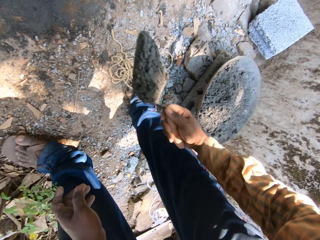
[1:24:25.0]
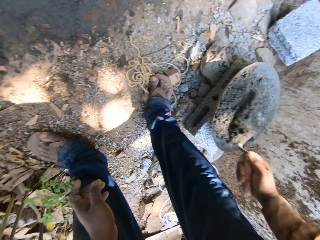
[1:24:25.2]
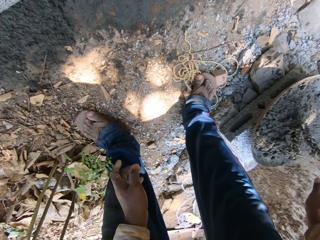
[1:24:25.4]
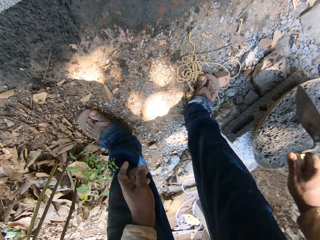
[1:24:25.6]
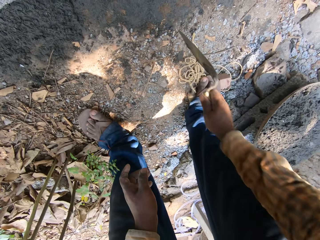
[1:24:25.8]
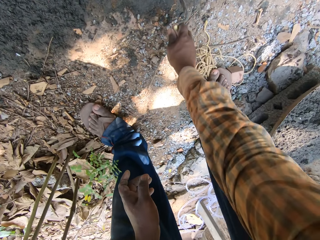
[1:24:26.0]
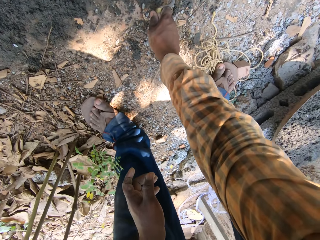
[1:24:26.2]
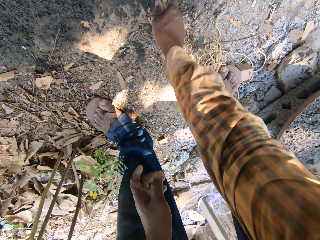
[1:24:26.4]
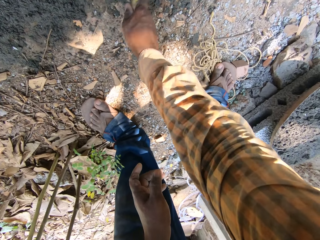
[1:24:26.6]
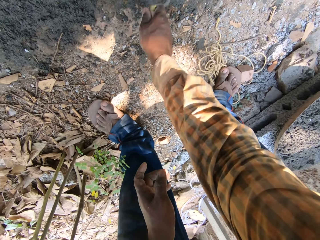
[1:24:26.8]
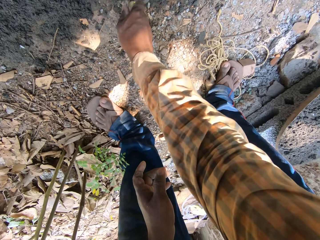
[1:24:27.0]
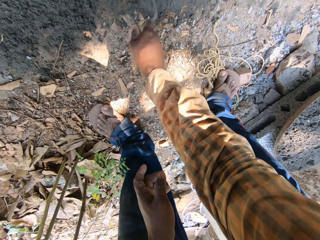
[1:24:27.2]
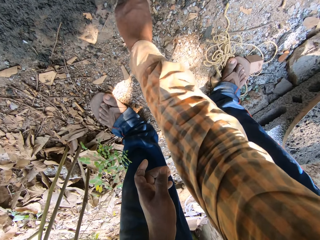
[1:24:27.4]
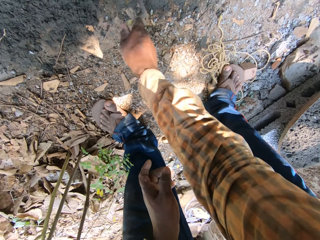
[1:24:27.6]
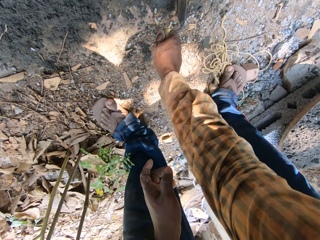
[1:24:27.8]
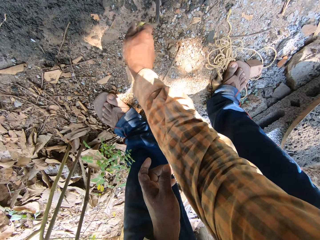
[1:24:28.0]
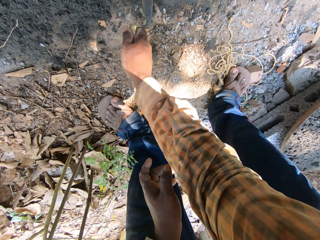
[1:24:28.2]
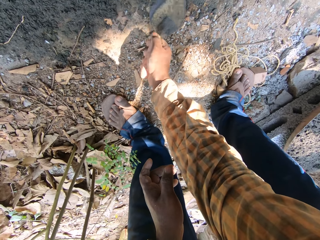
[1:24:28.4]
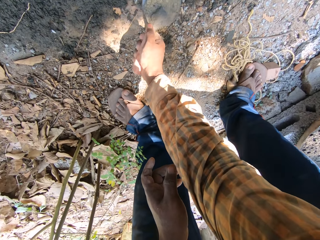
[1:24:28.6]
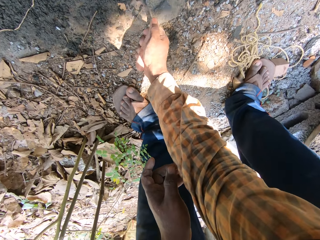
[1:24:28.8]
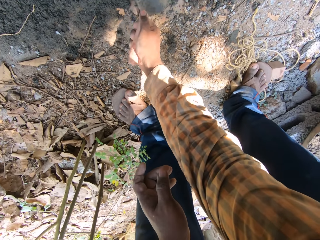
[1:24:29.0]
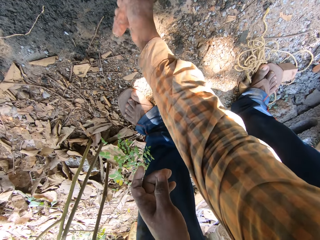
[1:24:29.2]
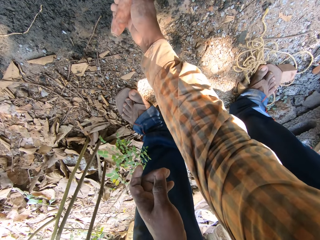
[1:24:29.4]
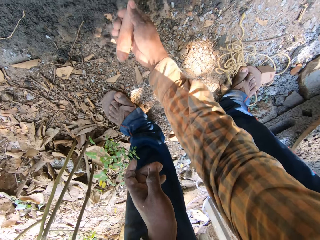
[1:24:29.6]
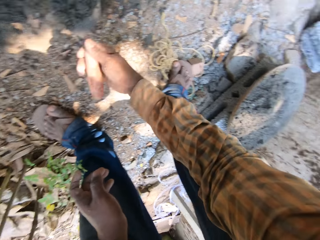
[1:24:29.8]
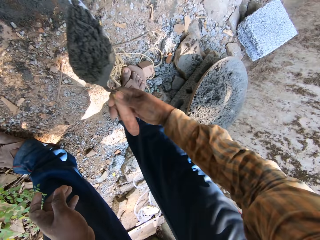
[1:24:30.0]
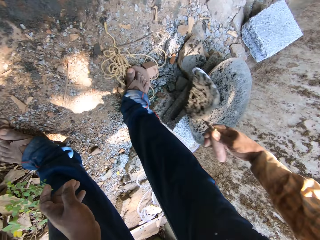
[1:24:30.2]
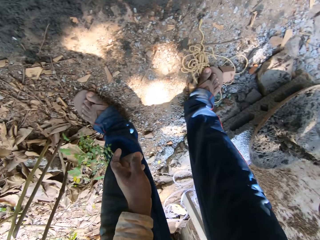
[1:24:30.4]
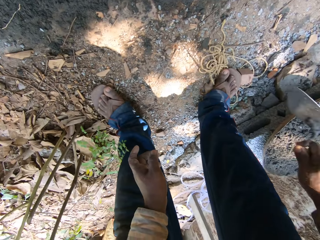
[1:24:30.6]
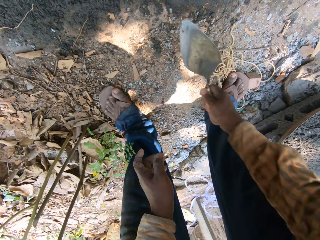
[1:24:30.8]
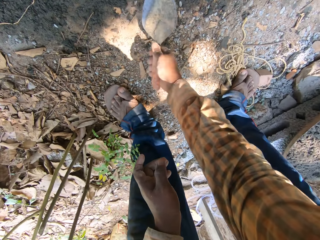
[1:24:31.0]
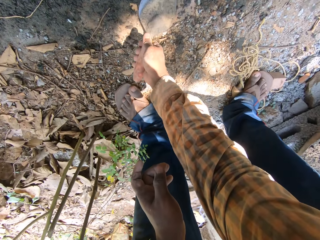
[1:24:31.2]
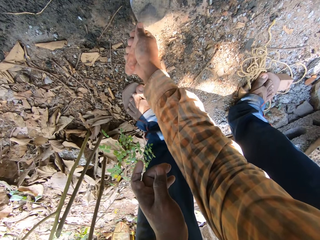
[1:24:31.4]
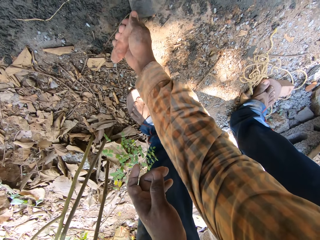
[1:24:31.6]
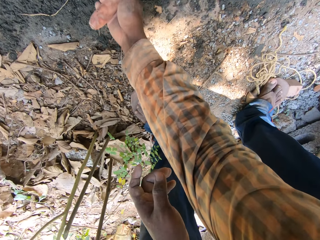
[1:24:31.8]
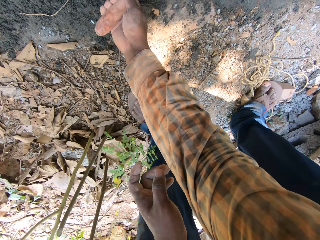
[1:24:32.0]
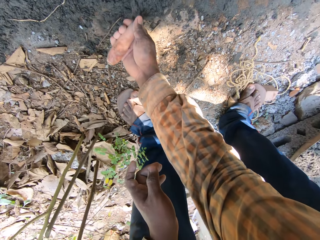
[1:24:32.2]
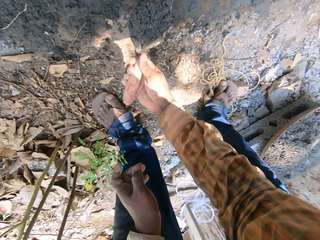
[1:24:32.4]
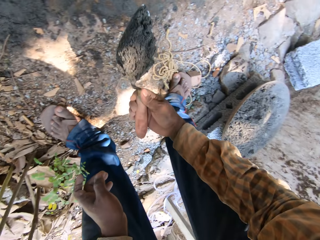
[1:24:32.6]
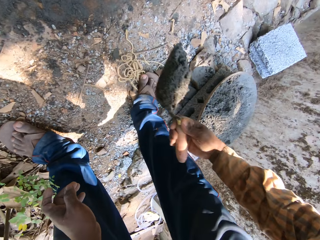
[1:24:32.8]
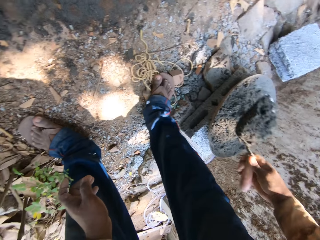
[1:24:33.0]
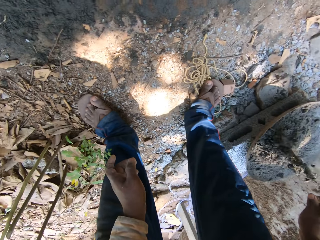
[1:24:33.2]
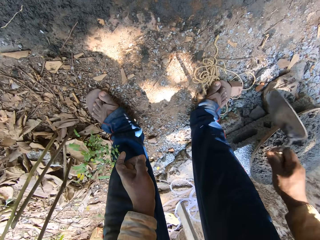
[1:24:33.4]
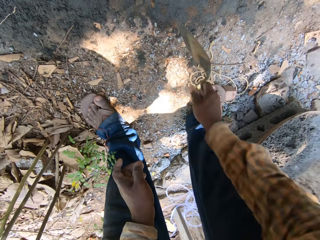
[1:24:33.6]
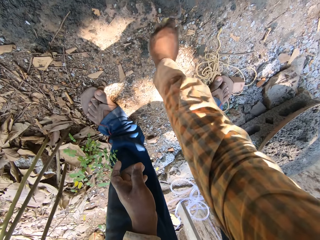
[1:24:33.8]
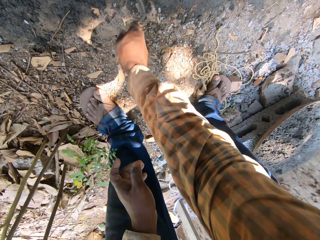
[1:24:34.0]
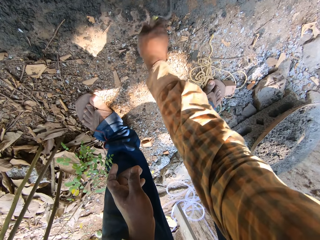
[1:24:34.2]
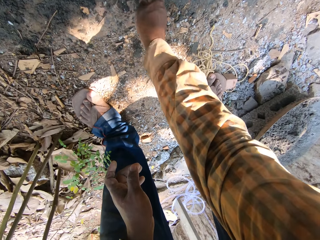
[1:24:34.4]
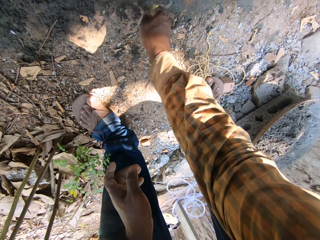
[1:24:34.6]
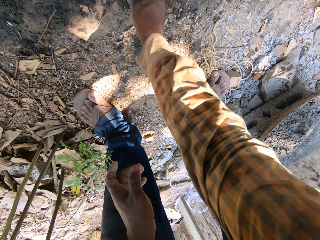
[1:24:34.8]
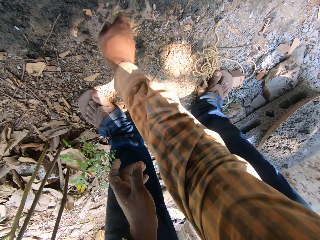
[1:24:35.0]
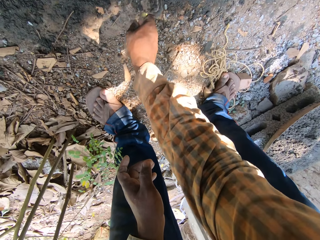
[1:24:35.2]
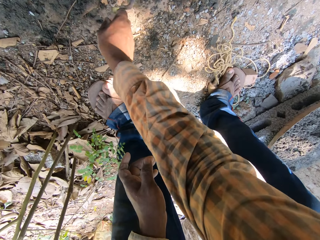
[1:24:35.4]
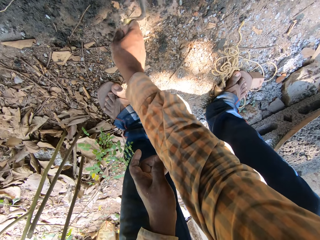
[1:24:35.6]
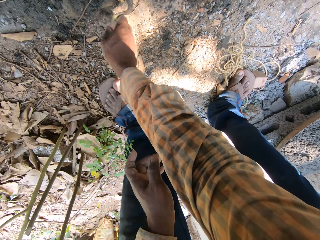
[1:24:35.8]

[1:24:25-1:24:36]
The camera wearer pours the mortar into the mortar pan with the trowel in his right hand. He gathers the mortar on the ground with the trowel in his right hand. He picks the mortar from the ground with the trowel in his right hand. He pours the mortar into the mortar pan with the trowel in his right hand. He picks the mortar from the ground with the trowel in his right hand. He pours the mortar into the mortar pan with the trowel in his right hand. He gathers the mortar on the ground with the trowel in his right hand.

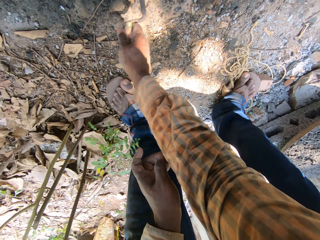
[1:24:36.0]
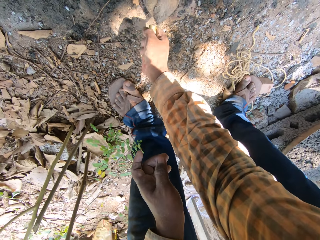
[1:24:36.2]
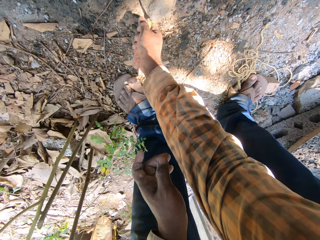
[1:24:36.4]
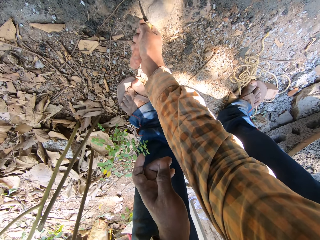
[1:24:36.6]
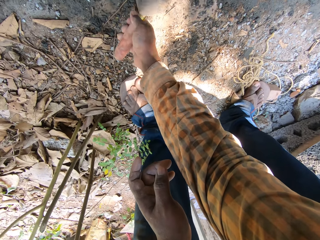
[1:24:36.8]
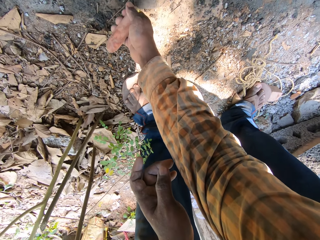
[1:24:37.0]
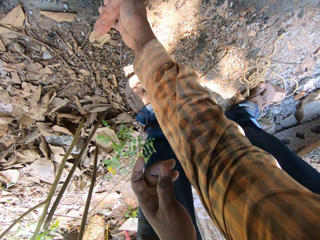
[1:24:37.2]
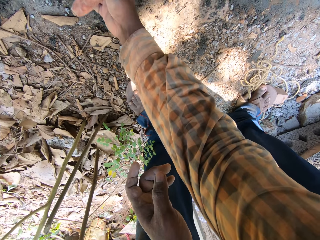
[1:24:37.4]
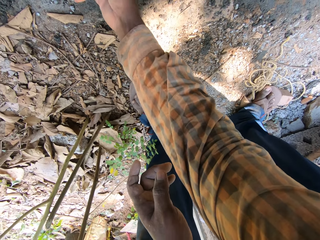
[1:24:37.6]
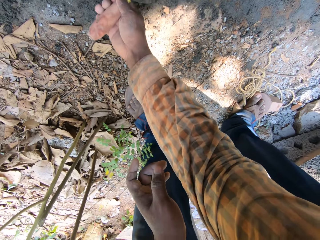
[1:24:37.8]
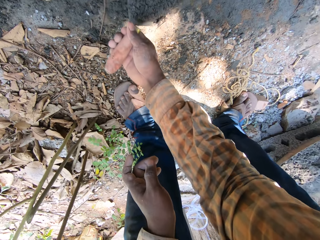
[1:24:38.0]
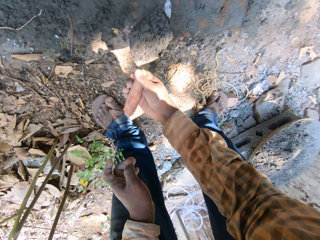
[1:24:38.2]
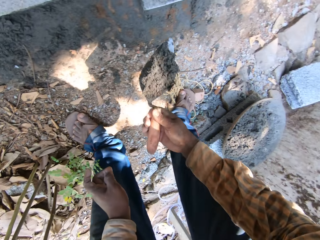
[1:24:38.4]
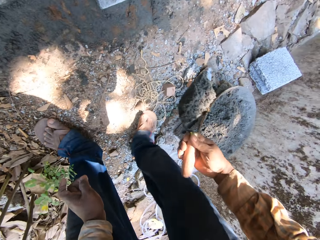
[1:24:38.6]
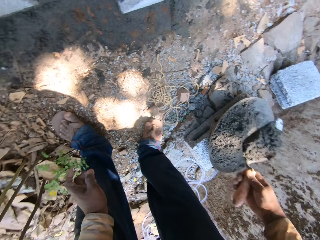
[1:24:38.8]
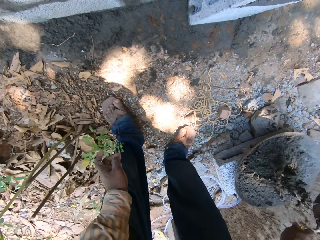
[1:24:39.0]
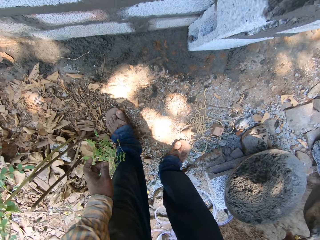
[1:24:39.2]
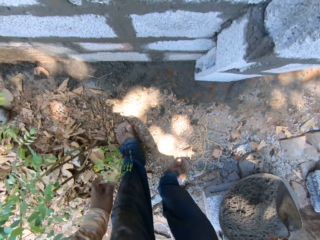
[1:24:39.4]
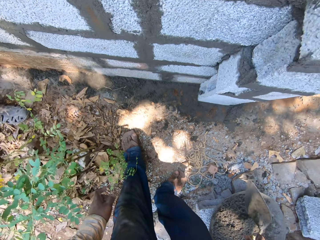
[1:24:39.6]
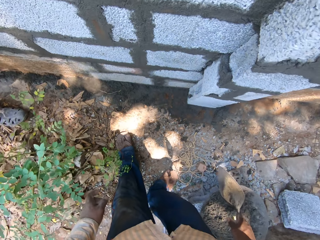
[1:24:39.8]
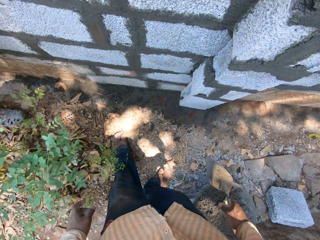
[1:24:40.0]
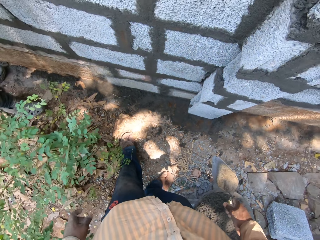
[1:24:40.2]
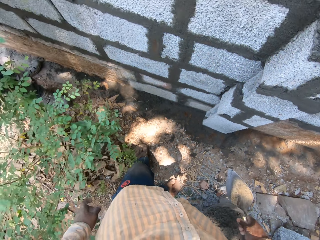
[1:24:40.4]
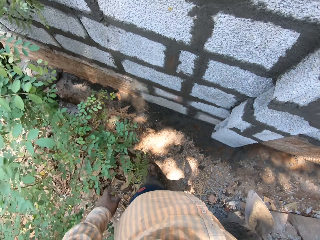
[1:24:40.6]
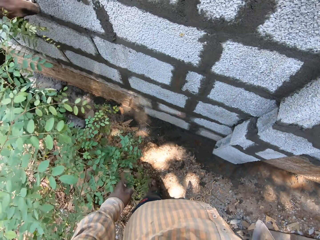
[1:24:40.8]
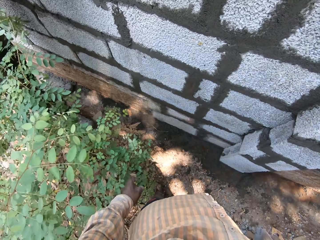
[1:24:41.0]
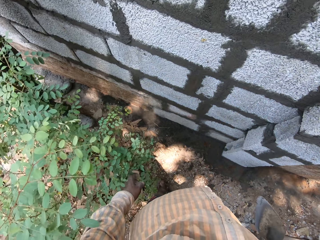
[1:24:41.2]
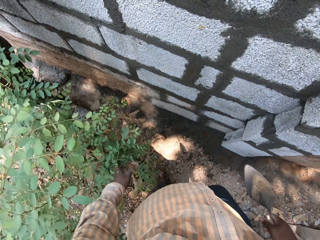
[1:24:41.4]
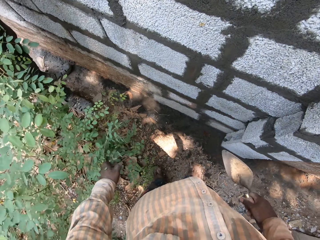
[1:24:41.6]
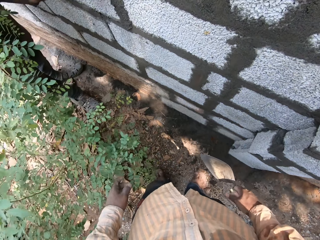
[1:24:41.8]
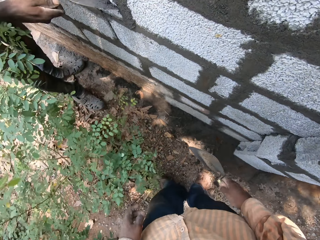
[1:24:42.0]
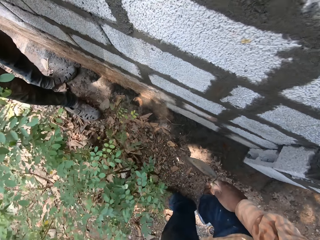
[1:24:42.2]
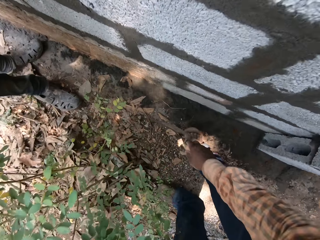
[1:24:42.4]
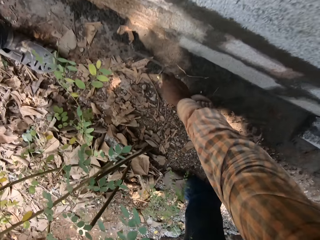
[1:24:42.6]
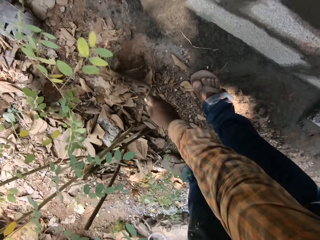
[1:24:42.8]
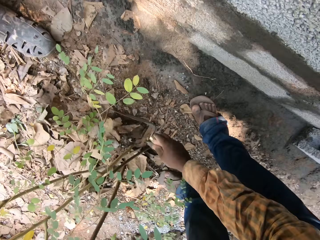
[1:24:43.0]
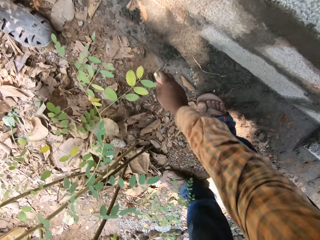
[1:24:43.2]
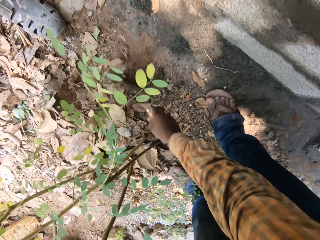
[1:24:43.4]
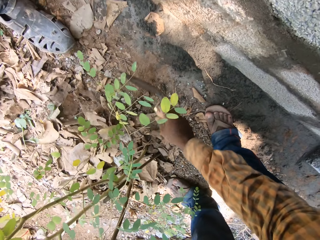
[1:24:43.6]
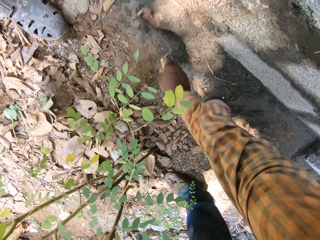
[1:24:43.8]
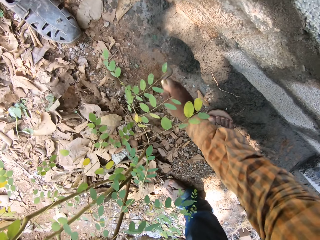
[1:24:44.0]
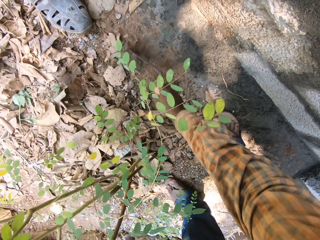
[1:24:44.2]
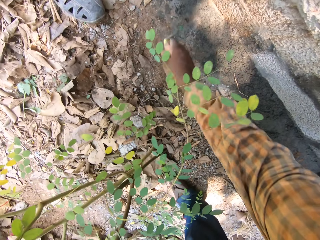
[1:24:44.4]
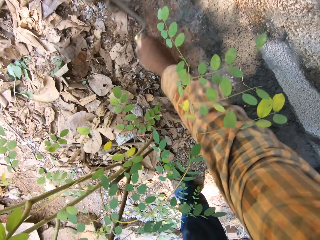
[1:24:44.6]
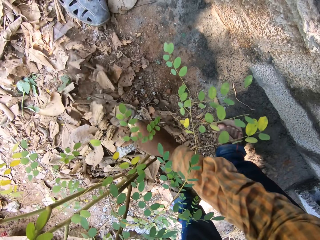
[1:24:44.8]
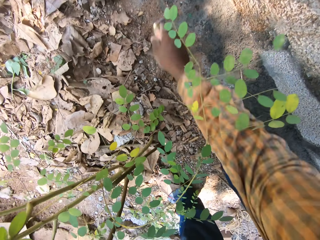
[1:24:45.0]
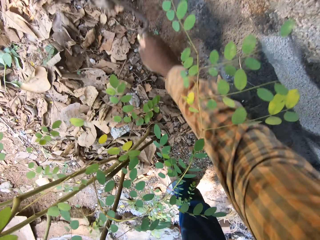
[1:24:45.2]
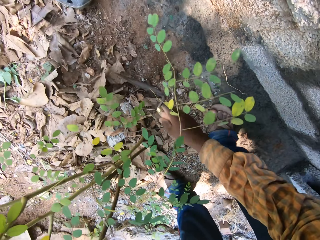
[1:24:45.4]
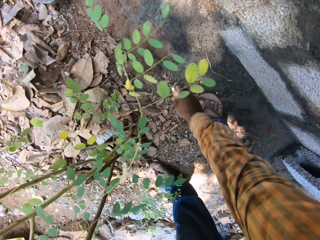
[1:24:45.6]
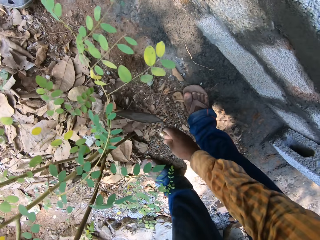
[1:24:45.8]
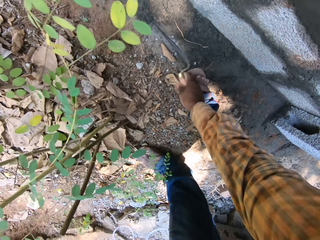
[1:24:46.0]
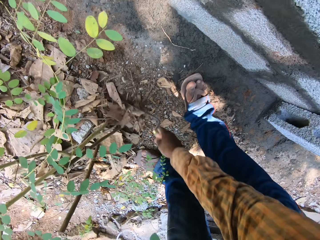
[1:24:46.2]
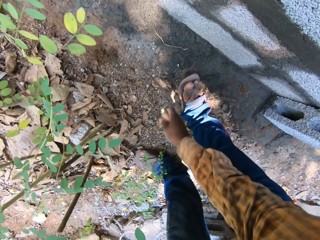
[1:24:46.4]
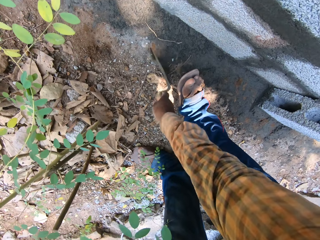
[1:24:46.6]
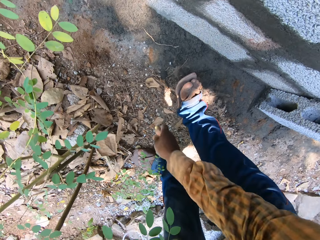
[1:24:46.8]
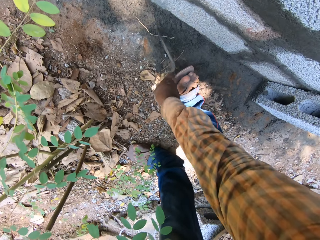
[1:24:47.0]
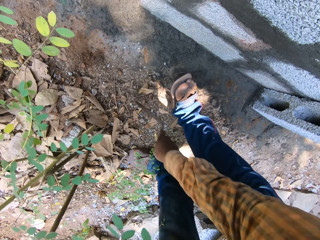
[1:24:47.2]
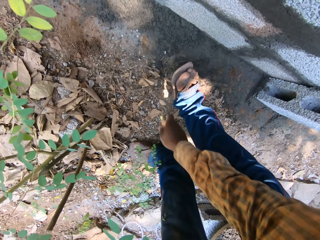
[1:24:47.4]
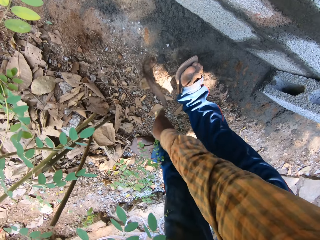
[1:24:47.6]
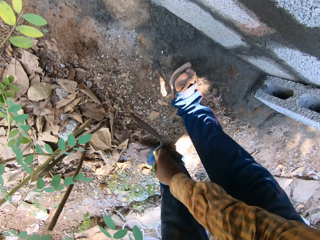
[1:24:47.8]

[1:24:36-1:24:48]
The camera wearer picks the mortar from the ground with the trowel in his right hand. He pours the mortar into the mortar pan with the trowel in his right hand. He stands on the ground. A man plasters the mortar on the wall with a trowel in his right hand. The camera wearer scrapes off leaves from the mortar on the ground with the trowel in his right hand. He moves the soil on the ground with the trowel.
